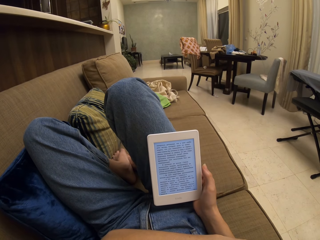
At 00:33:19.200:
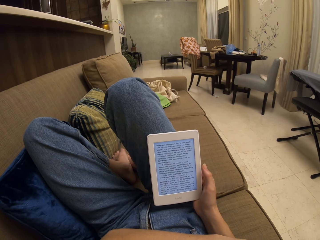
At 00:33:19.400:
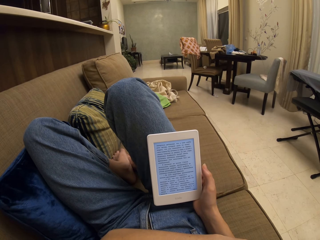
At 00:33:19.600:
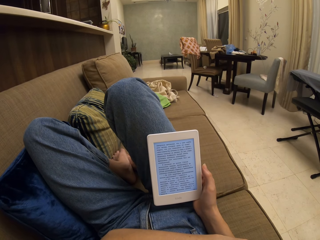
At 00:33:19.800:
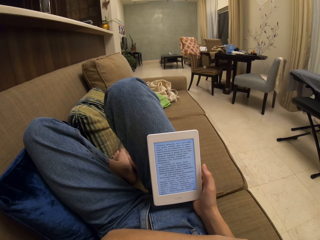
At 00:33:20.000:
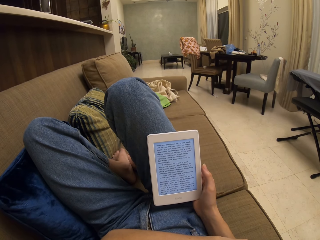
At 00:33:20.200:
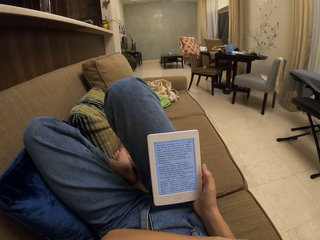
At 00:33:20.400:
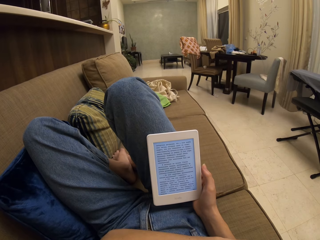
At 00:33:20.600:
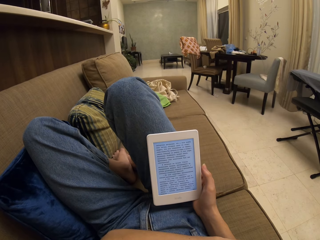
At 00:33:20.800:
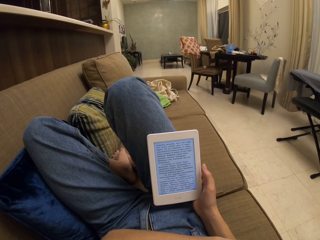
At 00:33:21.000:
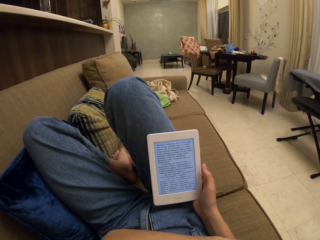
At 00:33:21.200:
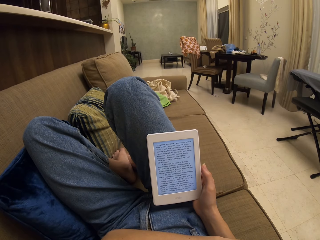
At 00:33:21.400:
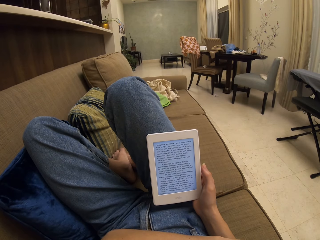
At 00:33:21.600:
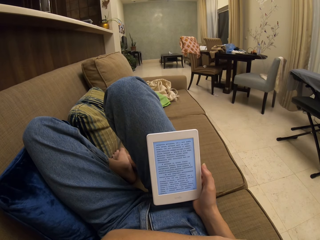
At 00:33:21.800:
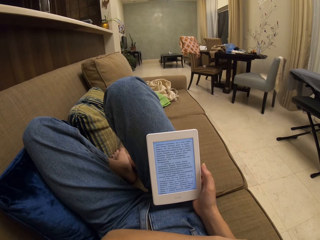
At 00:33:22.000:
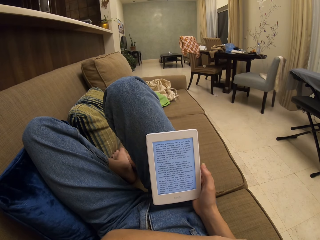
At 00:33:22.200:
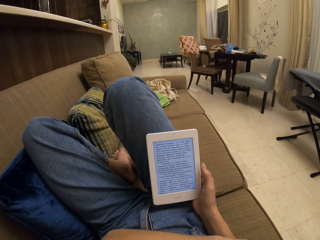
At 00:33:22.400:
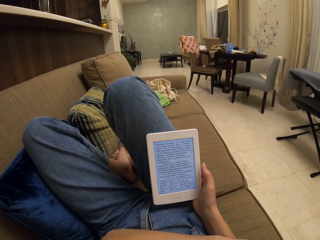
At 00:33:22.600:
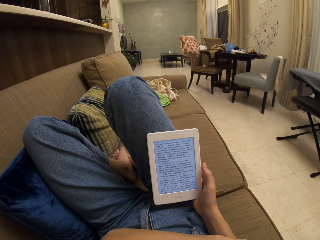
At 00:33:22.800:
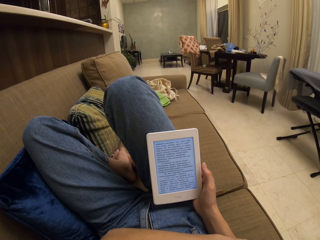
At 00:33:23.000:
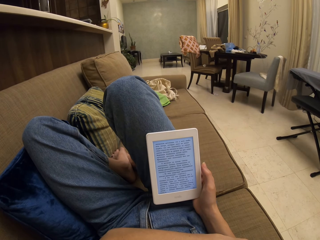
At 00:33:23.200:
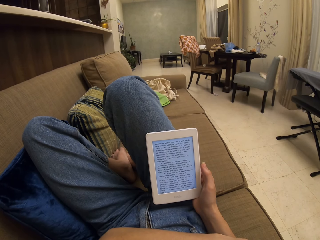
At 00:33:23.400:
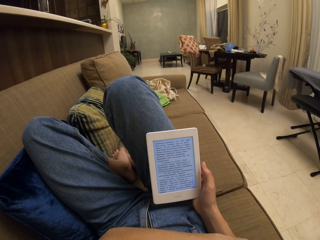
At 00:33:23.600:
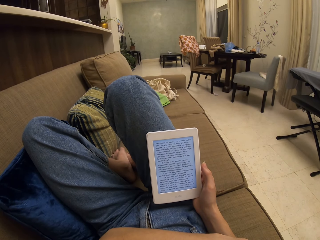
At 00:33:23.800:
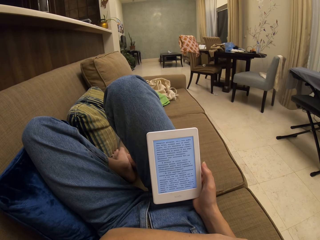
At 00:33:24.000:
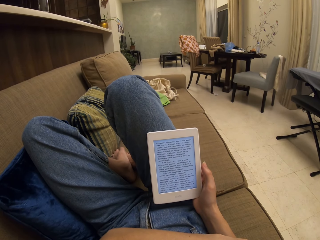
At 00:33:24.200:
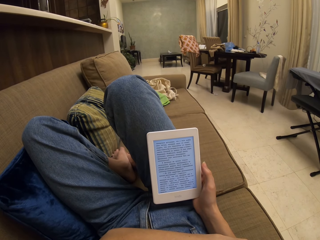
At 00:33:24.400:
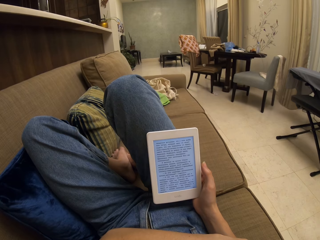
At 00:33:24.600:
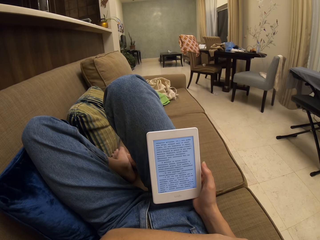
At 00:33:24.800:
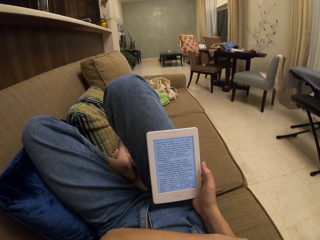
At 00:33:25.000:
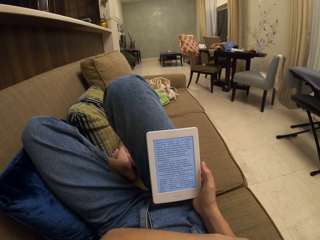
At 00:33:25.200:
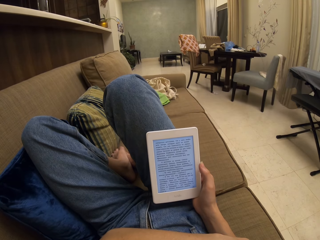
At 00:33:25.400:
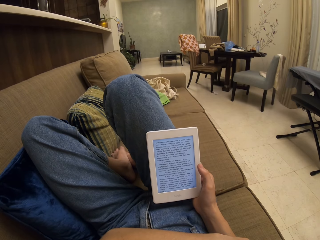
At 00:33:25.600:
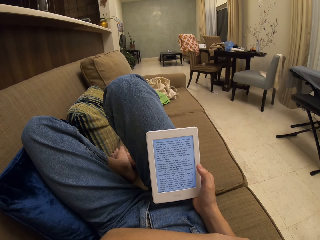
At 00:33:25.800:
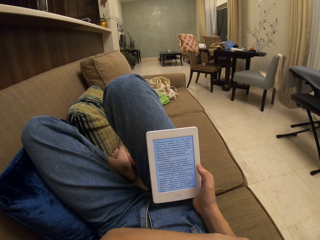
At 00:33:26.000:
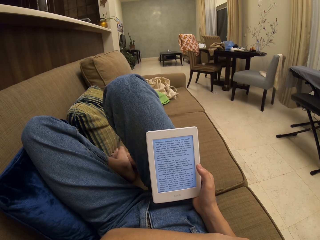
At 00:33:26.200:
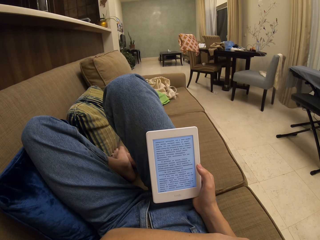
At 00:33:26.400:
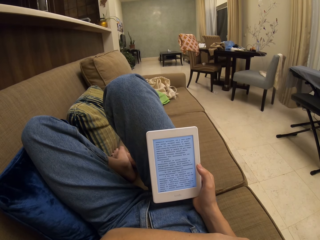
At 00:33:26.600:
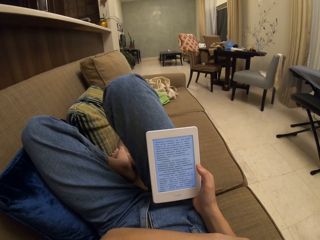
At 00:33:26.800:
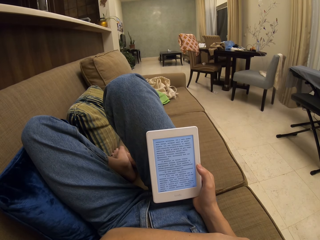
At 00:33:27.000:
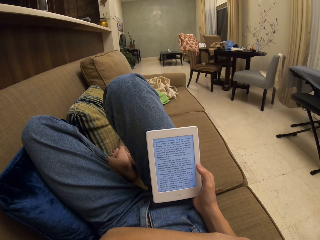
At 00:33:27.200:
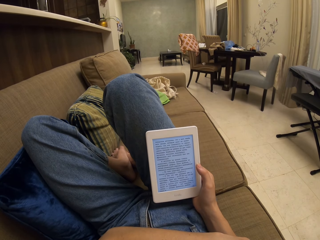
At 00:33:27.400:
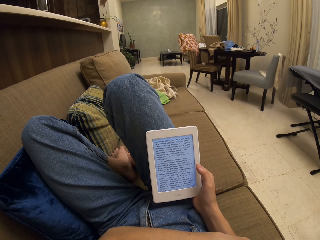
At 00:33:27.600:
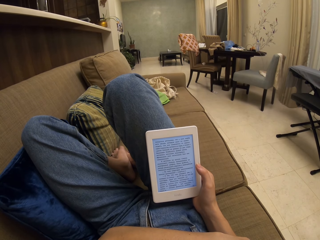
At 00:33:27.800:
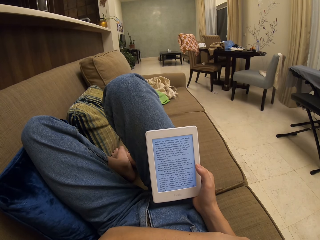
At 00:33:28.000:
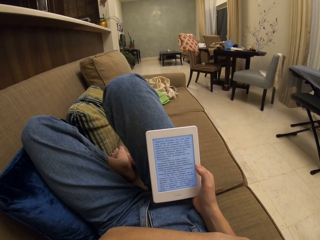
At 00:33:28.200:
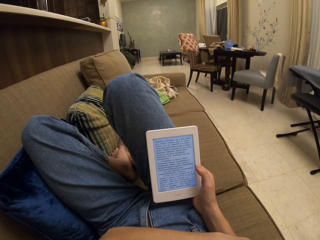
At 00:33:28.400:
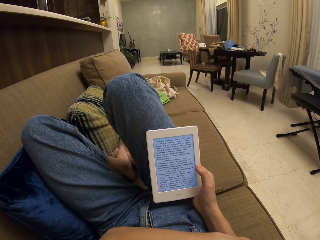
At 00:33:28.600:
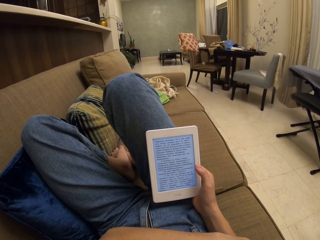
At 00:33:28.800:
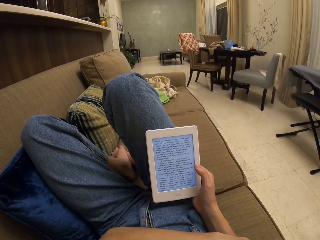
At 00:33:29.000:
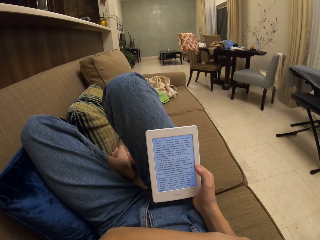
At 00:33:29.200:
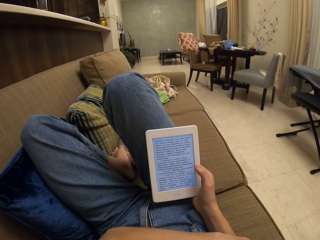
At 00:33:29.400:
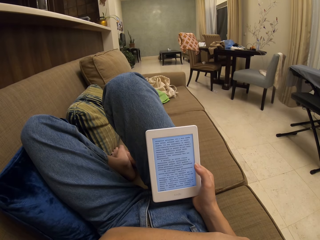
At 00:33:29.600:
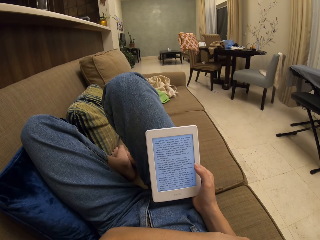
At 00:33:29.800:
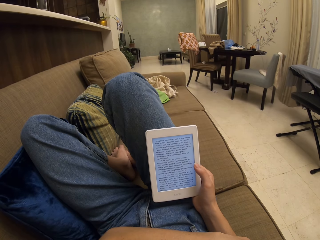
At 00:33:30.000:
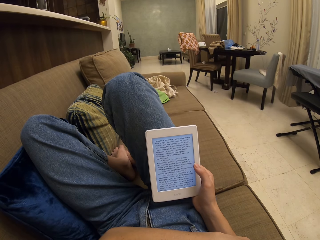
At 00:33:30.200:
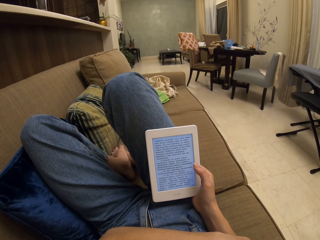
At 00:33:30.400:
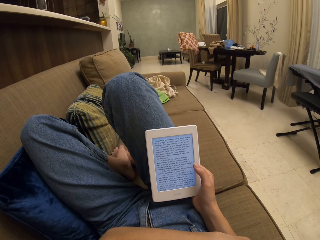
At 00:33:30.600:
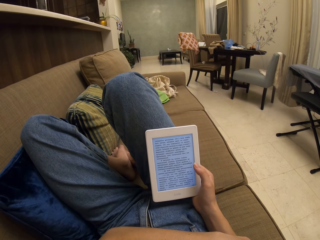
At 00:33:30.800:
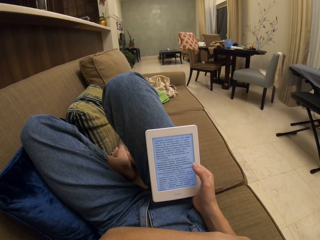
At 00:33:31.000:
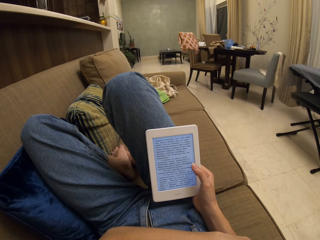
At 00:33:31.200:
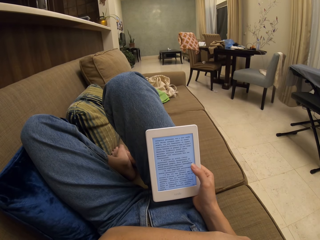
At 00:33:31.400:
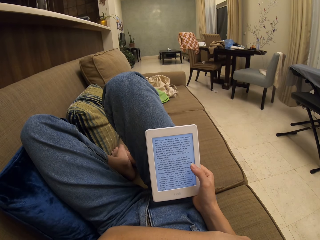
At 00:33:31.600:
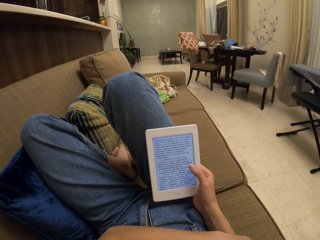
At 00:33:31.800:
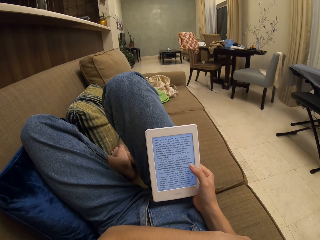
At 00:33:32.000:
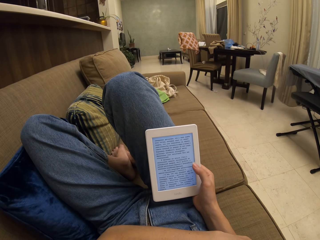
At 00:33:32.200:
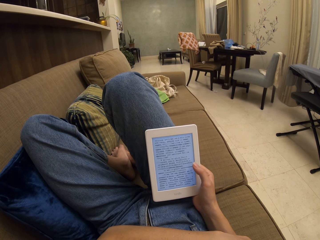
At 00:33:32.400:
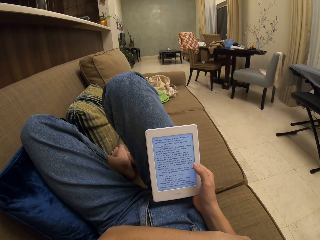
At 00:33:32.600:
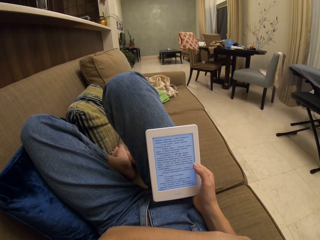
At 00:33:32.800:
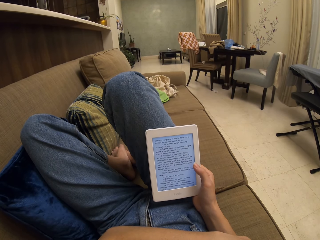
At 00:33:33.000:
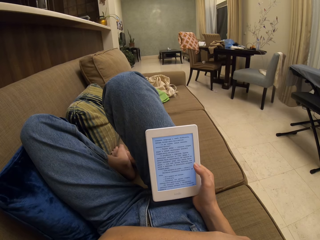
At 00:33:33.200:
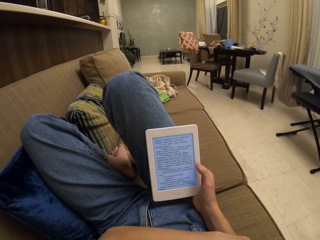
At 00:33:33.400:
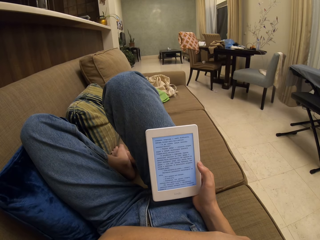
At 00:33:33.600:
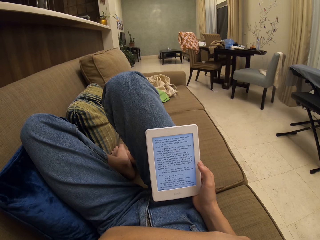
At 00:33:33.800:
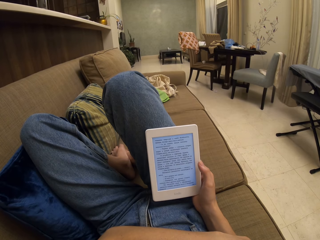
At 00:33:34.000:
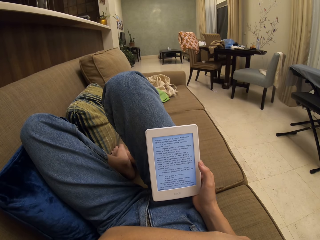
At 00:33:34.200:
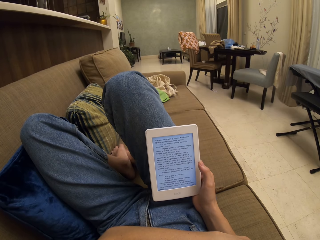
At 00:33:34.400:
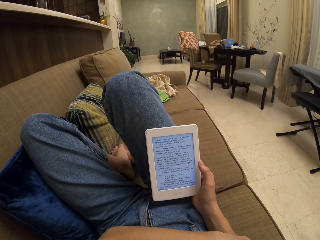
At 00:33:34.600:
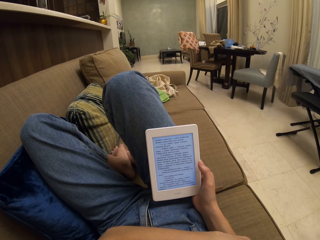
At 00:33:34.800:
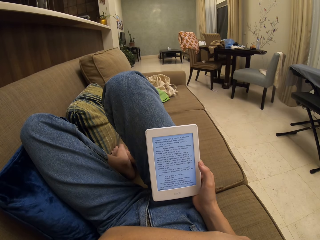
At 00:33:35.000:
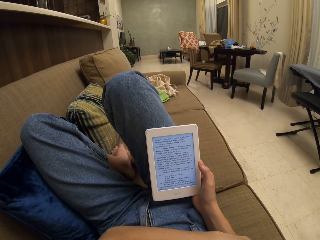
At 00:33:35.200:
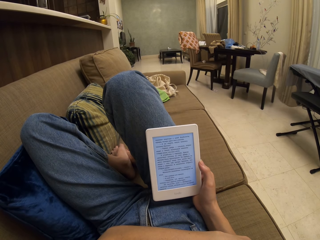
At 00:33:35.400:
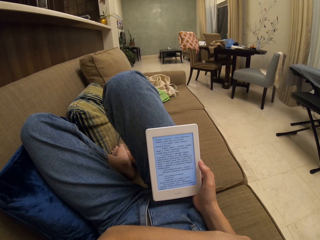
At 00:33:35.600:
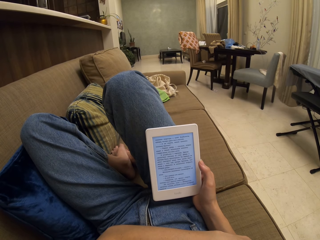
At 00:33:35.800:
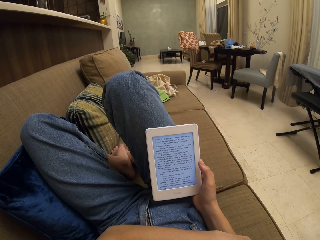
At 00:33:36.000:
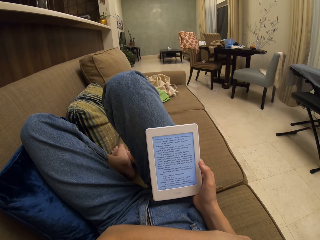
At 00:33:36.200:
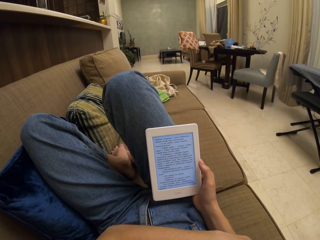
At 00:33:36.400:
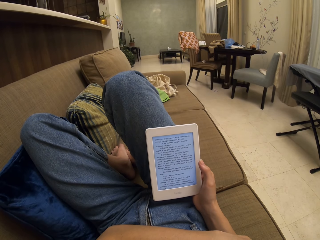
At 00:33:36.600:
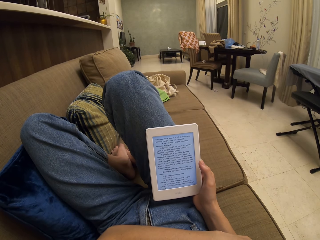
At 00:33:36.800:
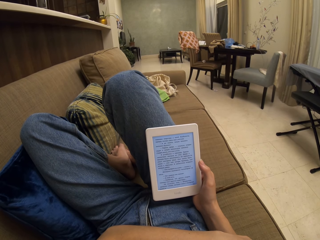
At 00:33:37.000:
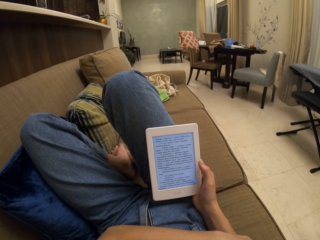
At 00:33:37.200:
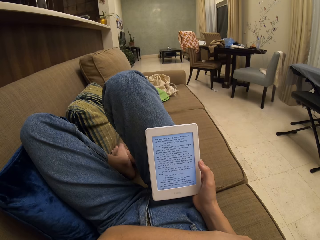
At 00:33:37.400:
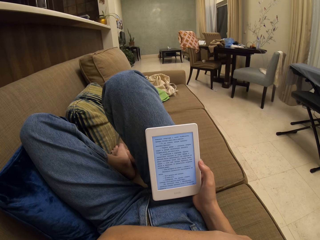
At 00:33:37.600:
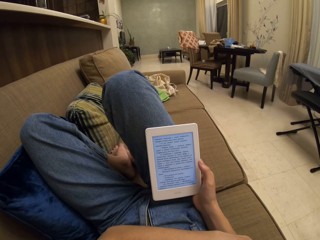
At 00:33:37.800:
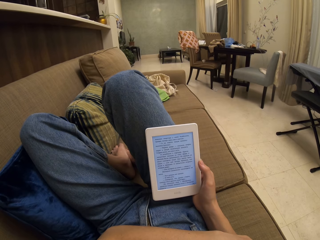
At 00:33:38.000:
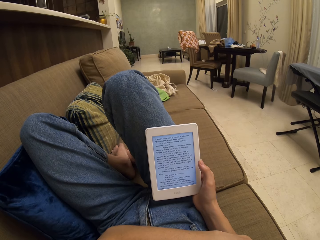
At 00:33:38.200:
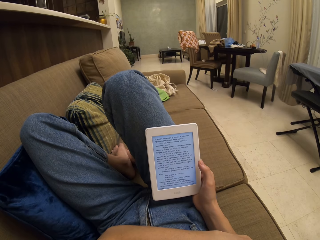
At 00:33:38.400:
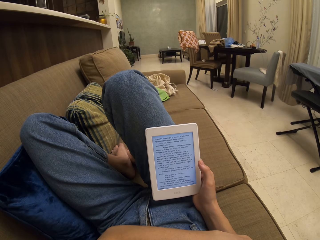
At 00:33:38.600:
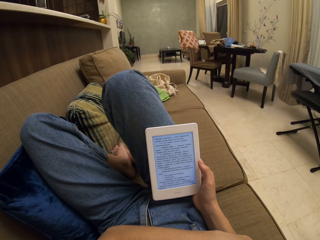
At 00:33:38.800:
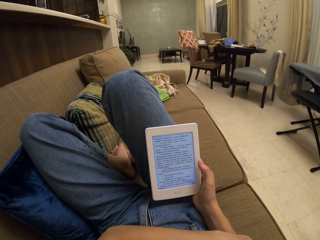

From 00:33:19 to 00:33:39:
The camera wearer operates the tablet. They tap on the tablet screen. They read a book on the tablet.

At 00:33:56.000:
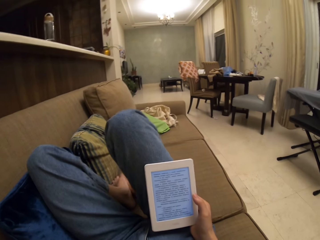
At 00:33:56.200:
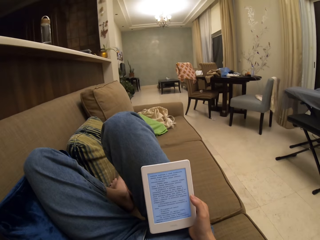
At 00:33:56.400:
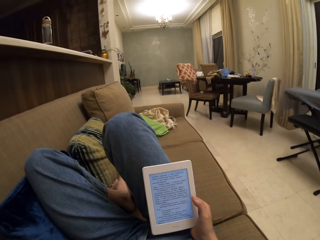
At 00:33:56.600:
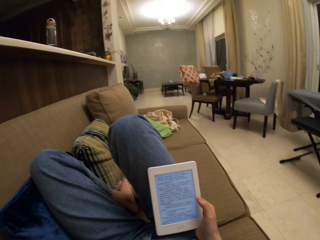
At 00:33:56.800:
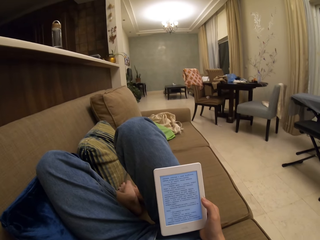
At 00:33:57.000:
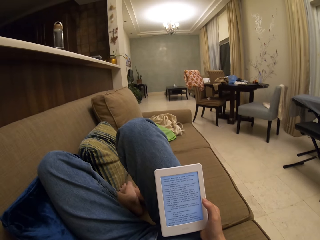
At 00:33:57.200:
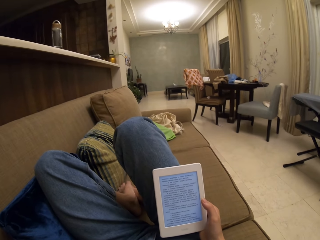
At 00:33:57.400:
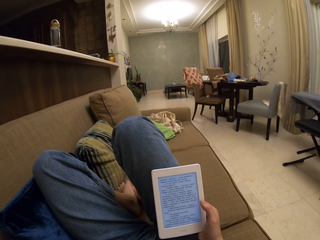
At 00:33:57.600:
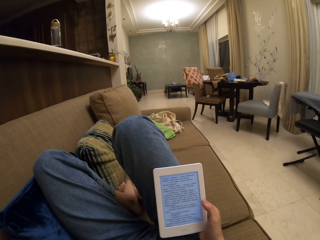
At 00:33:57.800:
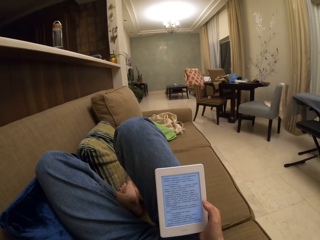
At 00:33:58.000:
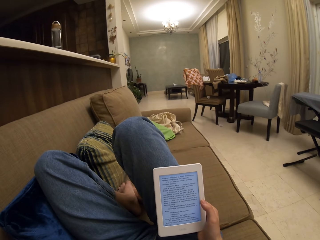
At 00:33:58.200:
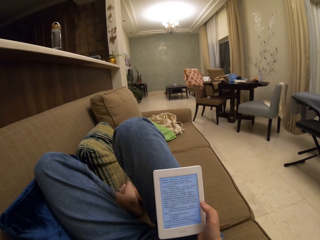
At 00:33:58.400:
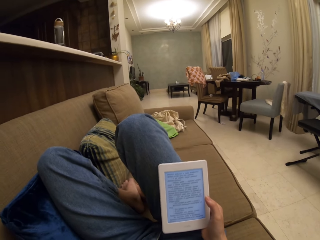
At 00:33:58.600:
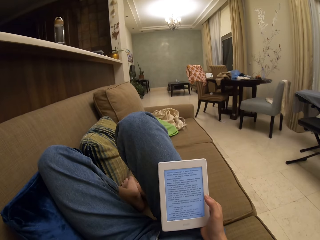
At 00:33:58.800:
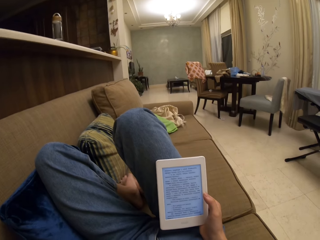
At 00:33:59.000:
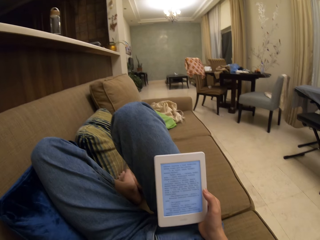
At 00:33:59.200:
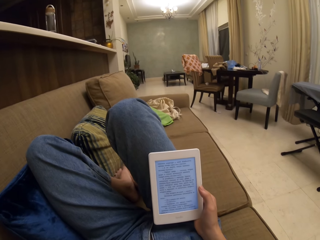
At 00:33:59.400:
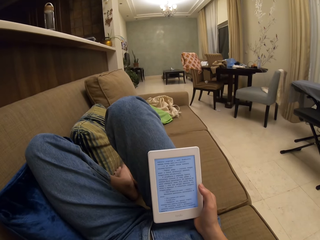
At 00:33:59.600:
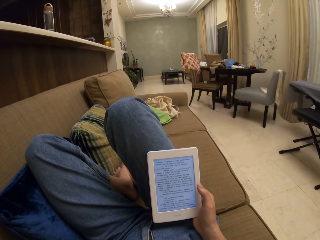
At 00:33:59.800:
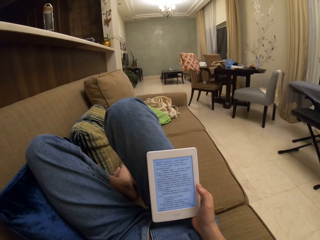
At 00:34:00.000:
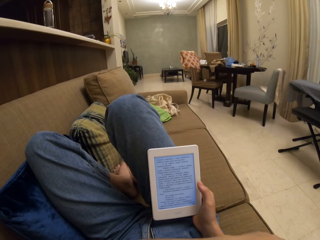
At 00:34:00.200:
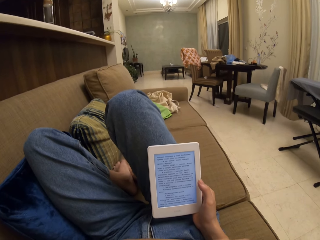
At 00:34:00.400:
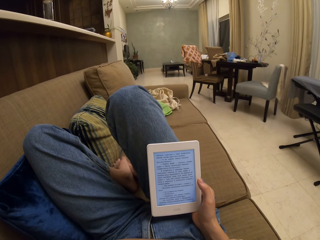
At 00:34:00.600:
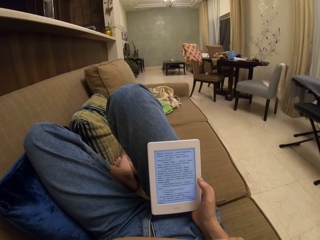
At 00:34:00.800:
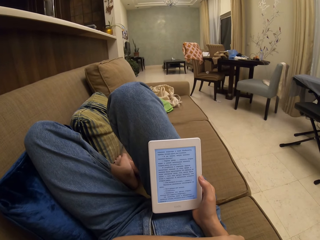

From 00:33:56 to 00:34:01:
The camera wearer coughs.
